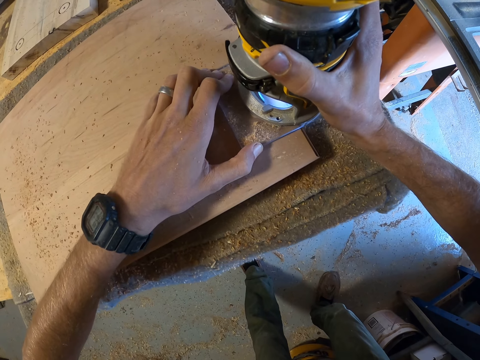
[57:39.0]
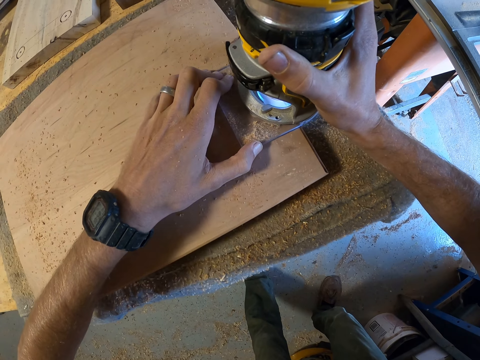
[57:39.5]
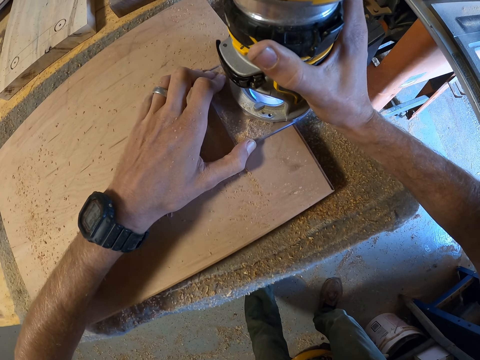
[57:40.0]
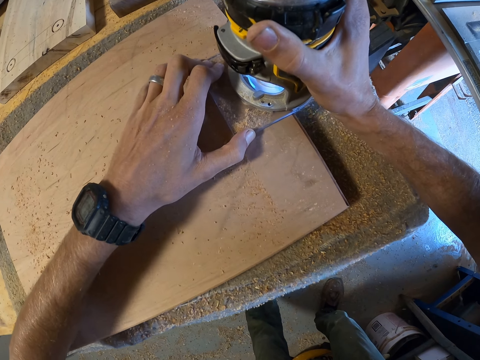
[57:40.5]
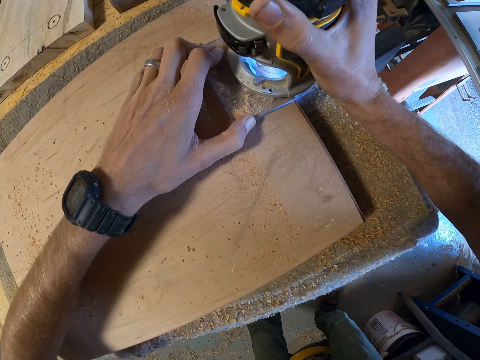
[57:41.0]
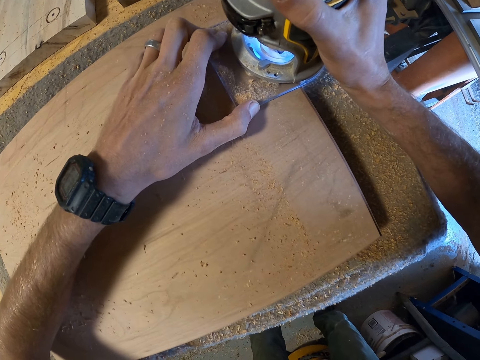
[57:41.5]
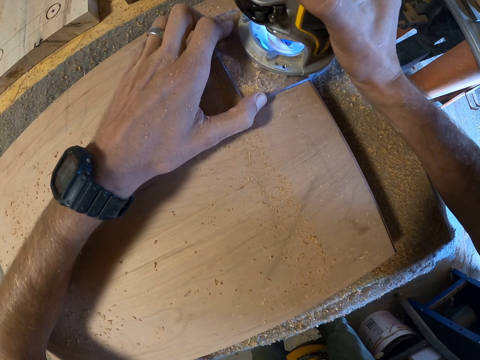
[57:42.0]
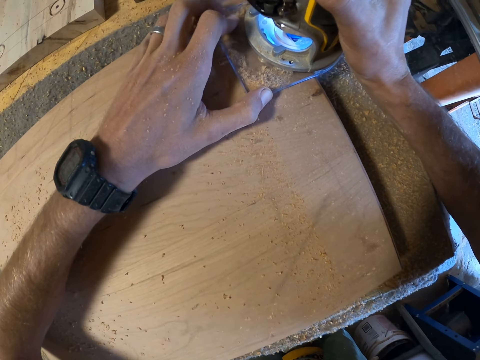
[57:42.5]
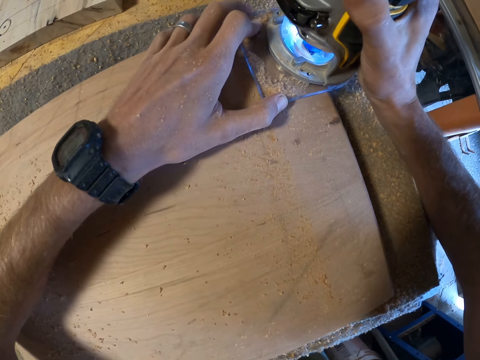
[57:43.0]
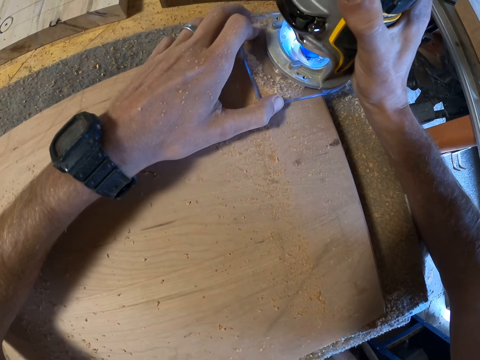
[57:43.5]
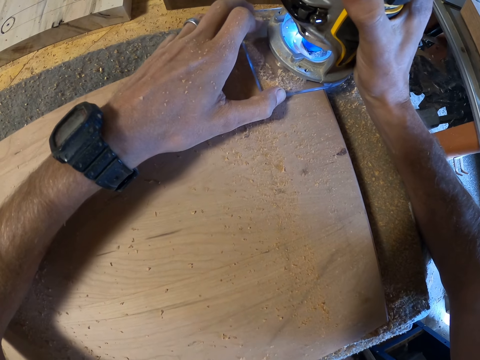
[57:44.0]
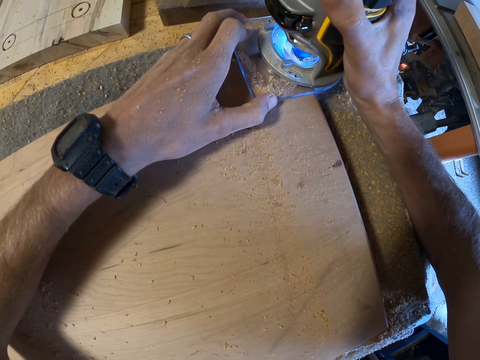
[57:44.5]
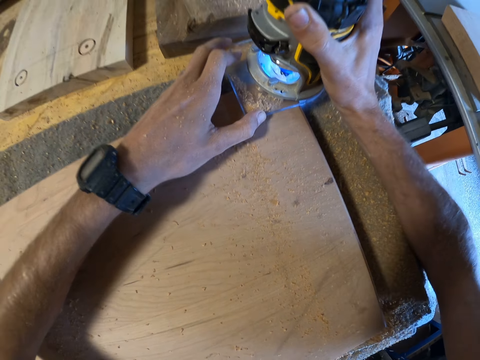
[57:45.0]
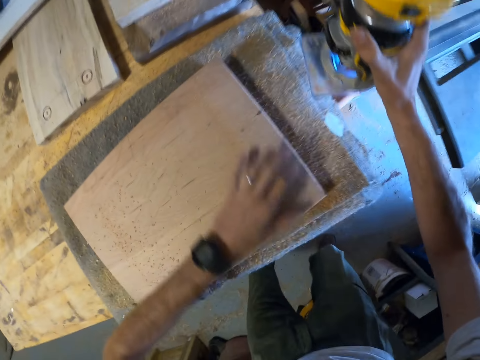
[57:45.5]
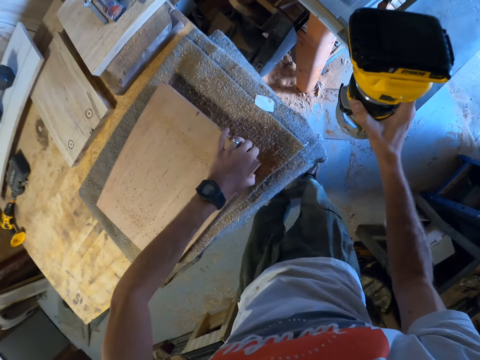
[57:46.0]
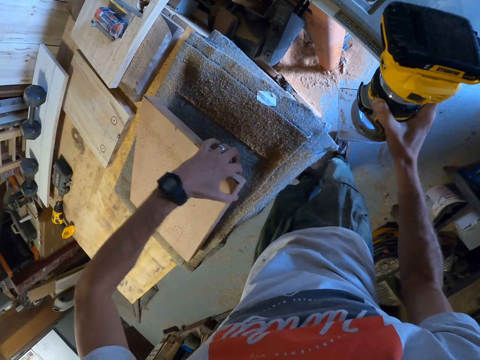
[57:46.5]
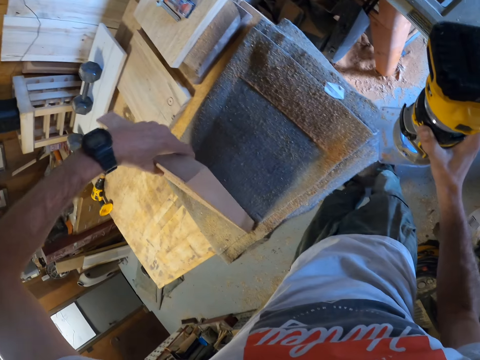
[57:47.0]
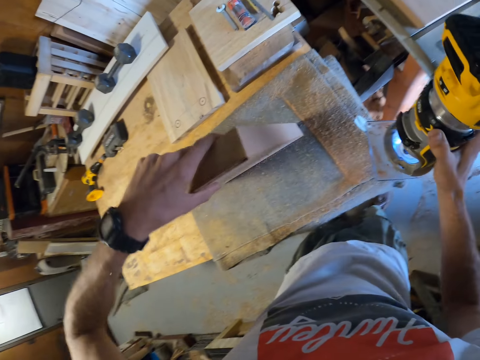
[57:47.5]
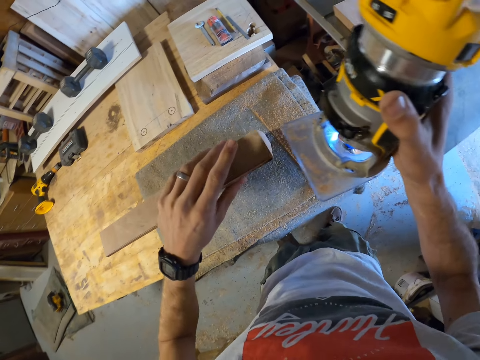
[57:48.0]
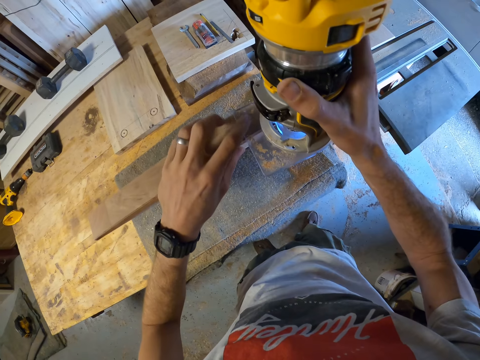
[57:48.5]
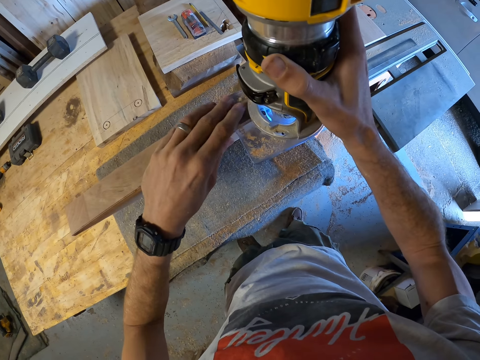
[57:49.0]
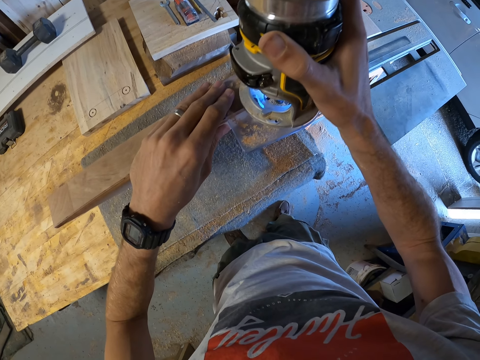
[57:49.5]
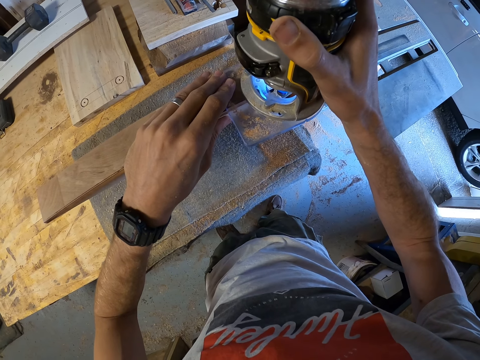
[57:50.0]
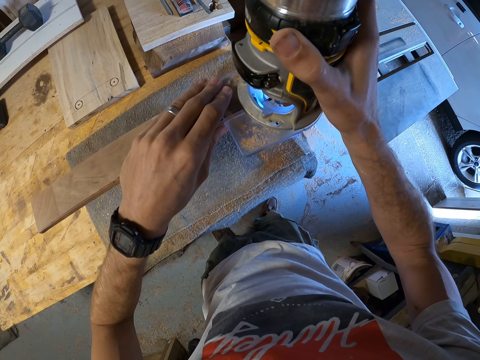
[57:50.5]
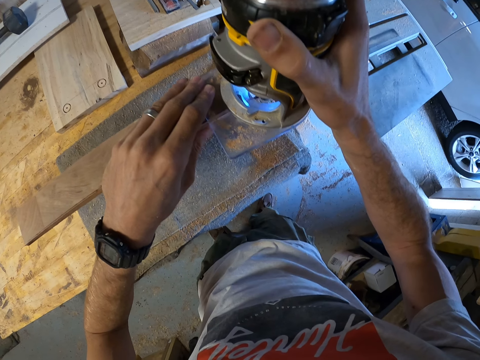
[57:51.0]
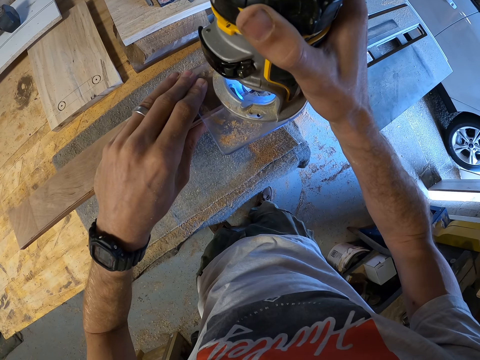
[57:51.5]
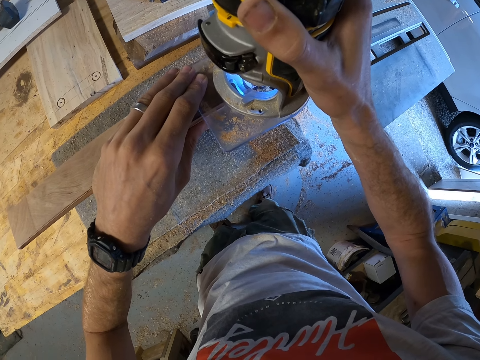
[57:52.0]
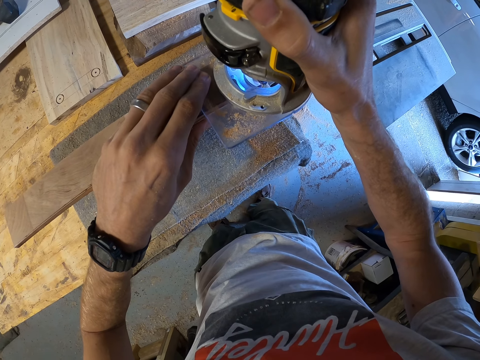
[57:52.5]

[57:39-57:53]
The camera wearer turns the wood vertically. They trim the wood.

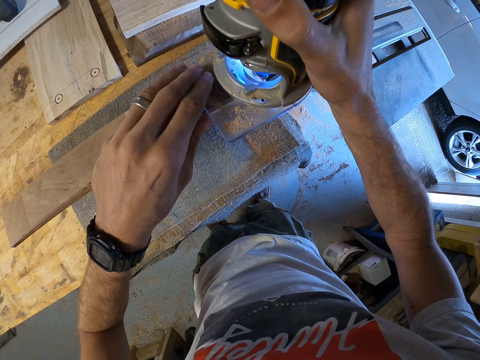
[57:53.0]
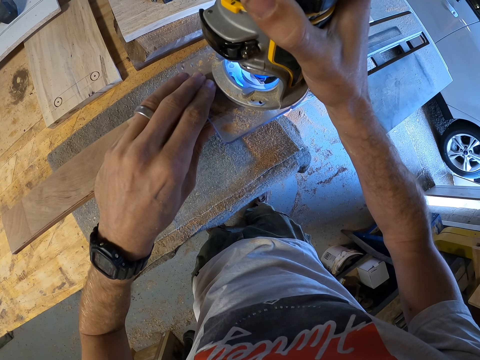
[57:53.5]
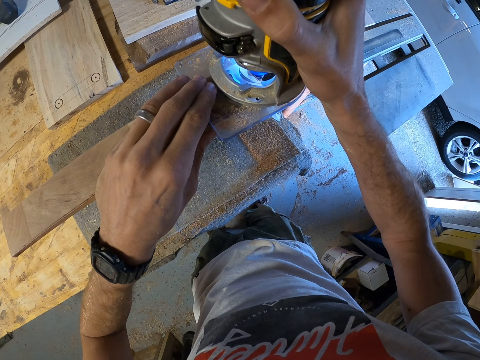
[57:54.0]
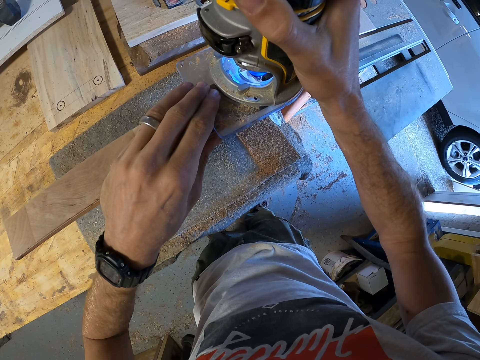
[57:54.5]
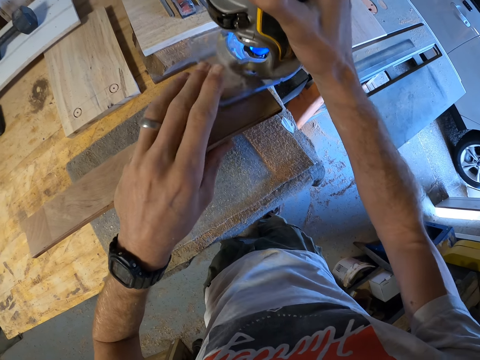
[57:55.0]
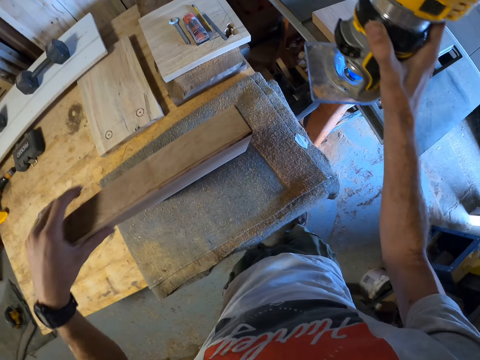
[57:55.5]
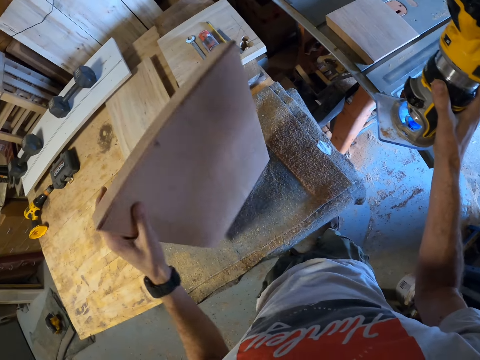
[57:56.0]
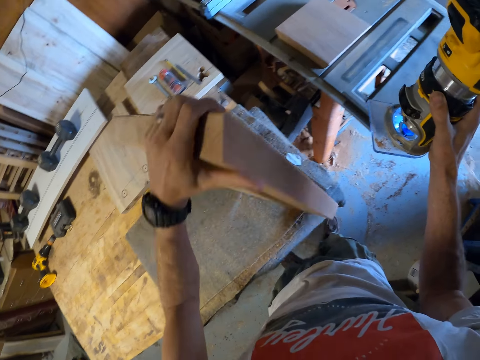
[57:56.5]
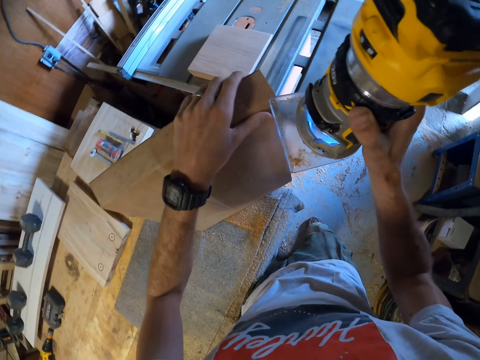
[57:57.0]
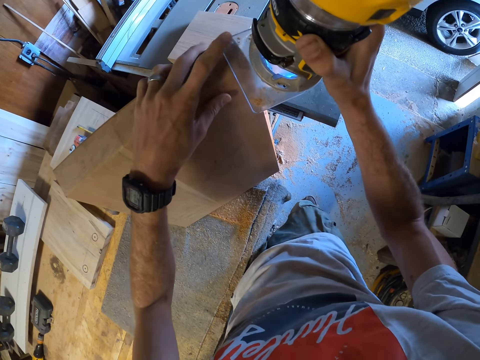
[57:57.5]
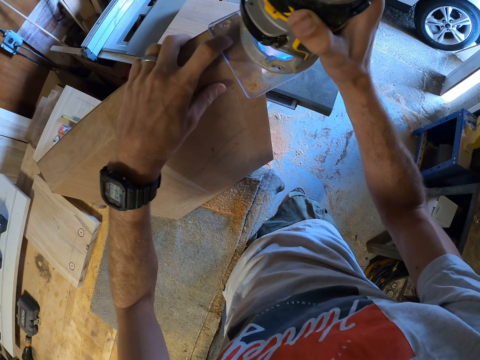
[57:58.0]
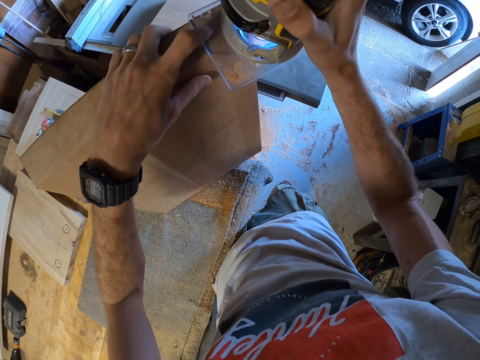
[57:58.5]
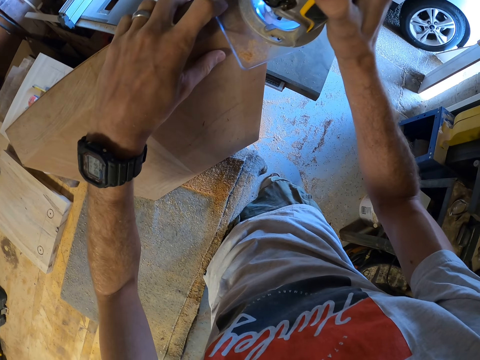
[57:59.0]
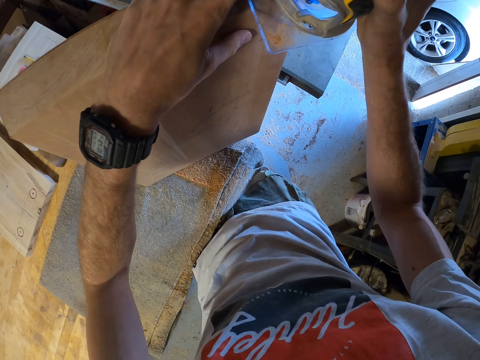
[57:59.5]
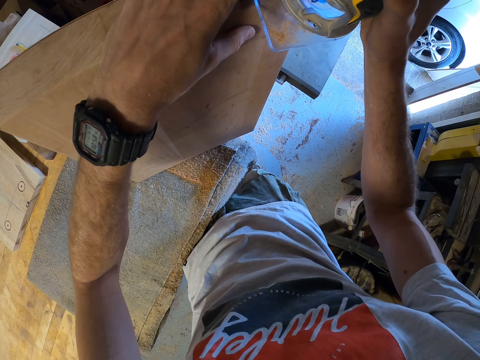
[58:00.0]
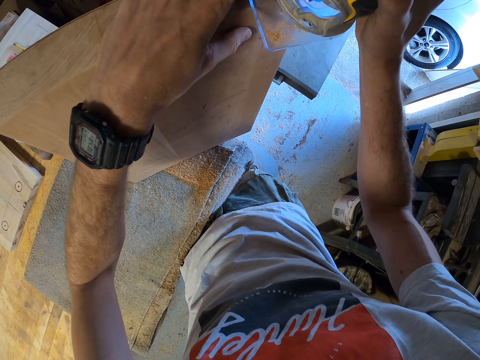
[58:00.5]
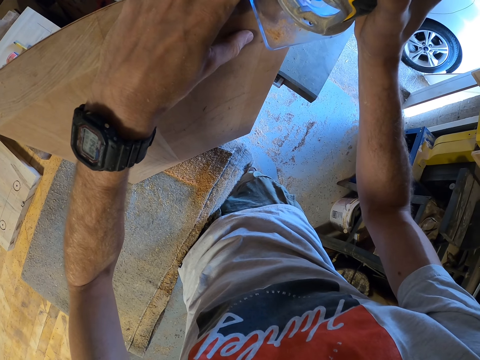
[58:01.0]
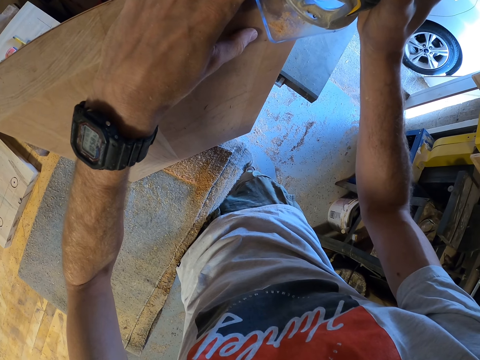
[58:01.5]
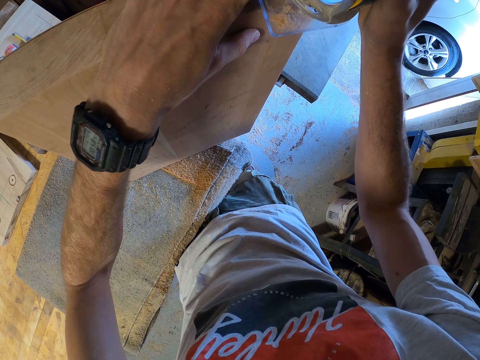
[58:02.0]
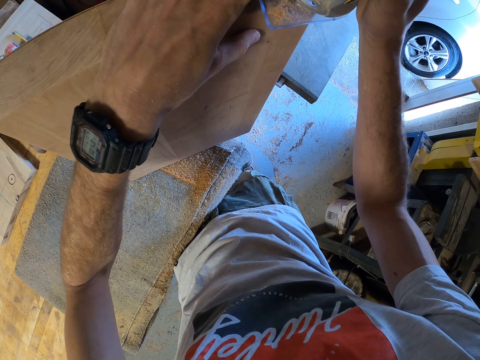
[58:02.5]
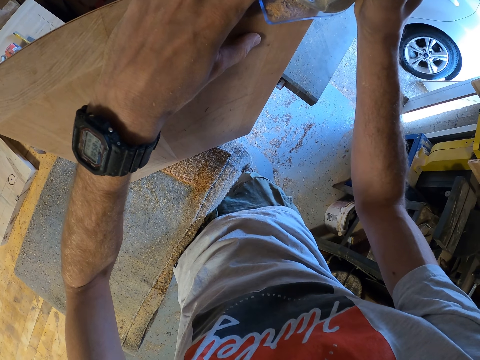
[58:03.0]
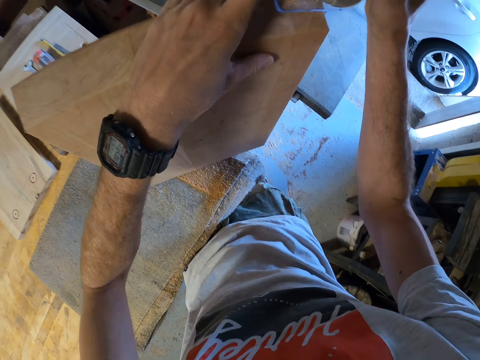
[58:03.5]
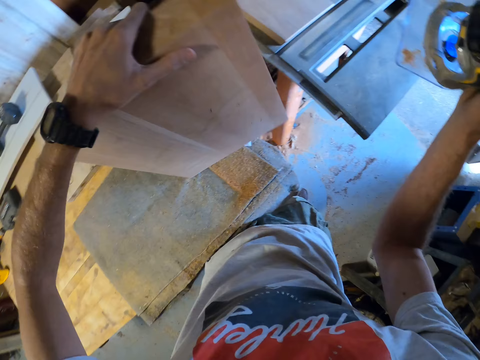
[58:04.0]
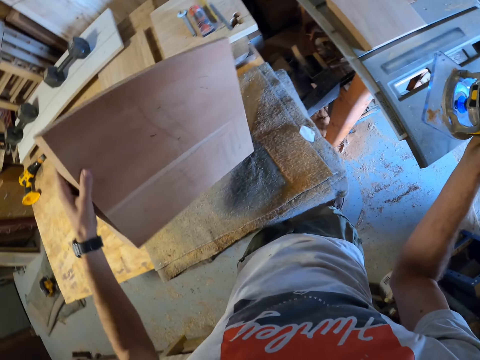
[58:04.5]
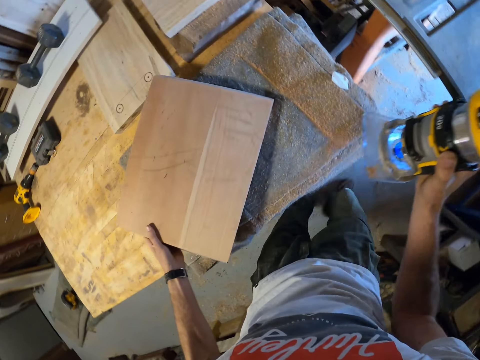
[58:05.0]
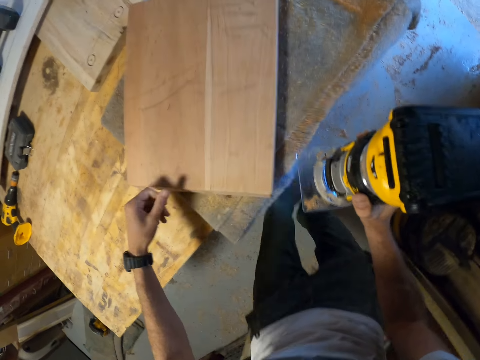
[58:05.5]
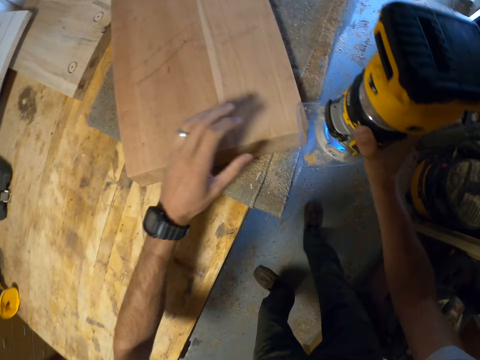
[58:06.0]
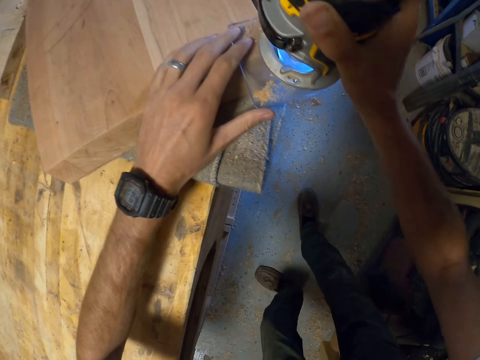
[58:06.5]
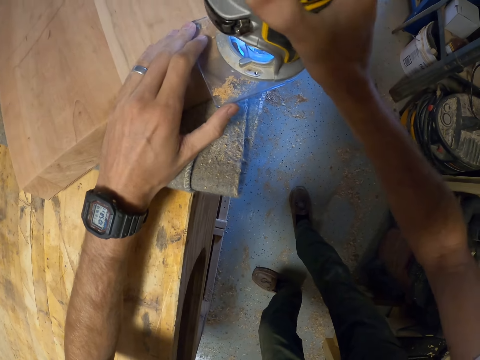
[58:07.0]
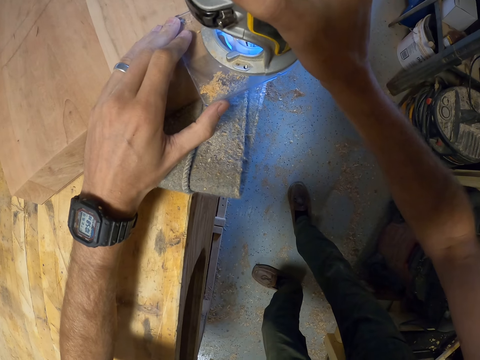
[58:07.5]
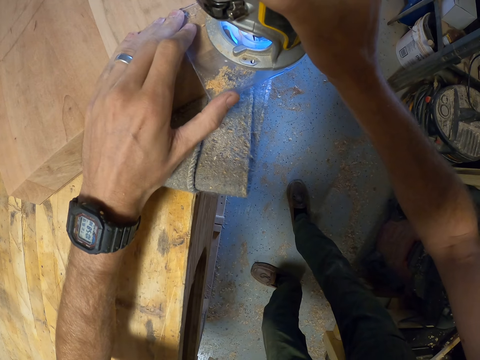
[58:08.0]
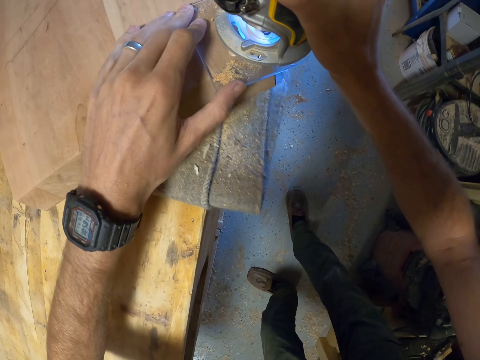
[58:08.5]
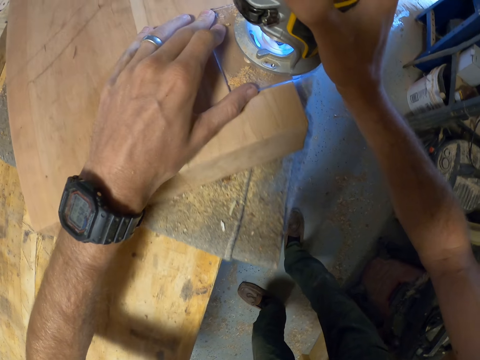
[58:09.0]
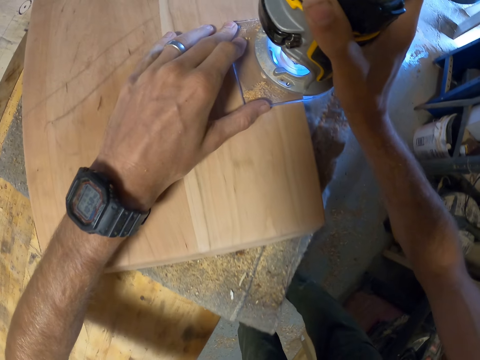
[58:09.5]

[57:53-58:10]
The camera wearer turns the wood. They trim the wood. They place the wood horizontally on the table. They trim the wood.
